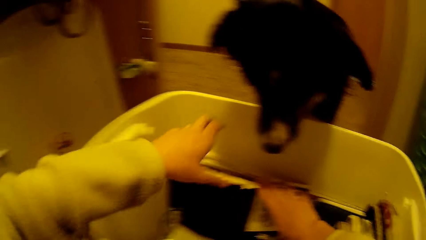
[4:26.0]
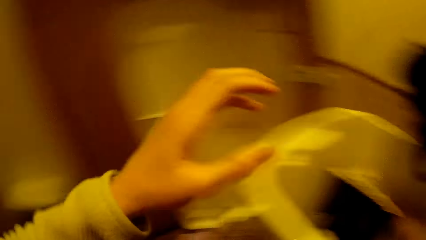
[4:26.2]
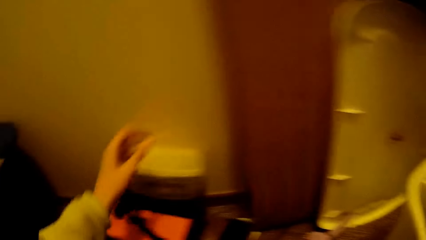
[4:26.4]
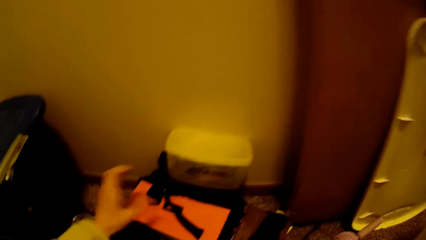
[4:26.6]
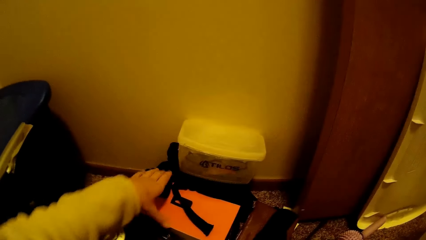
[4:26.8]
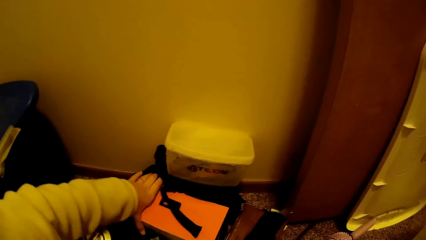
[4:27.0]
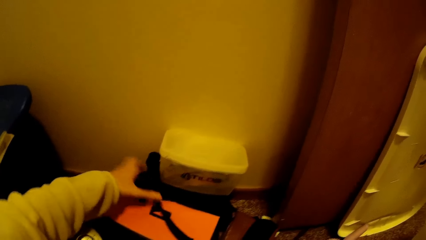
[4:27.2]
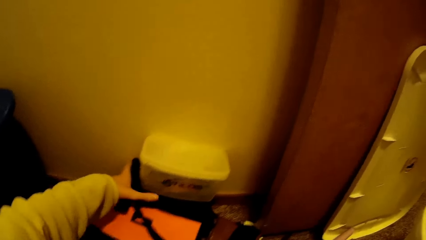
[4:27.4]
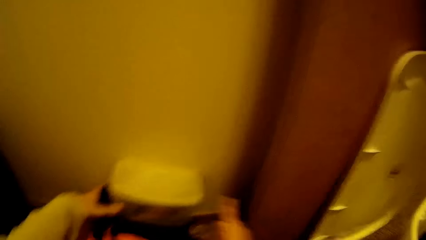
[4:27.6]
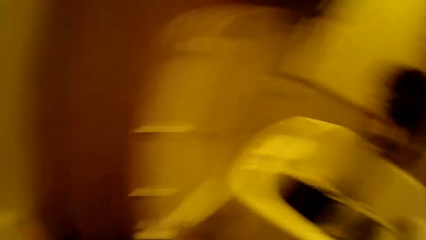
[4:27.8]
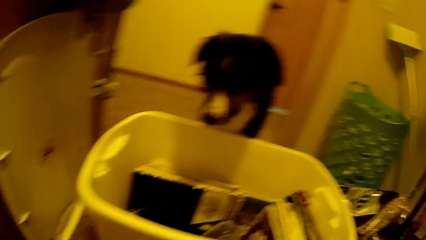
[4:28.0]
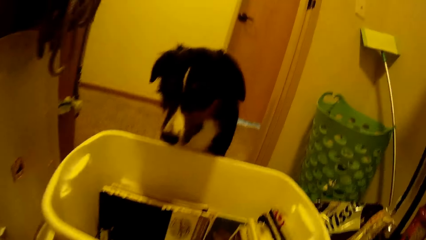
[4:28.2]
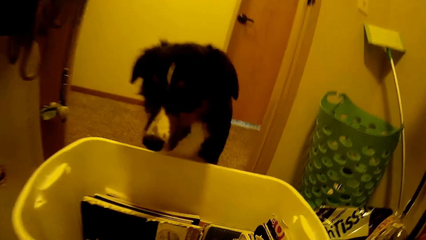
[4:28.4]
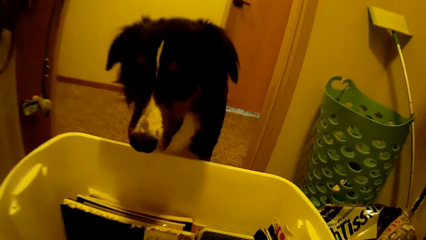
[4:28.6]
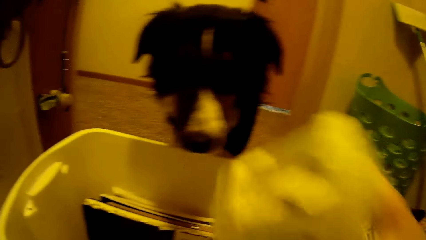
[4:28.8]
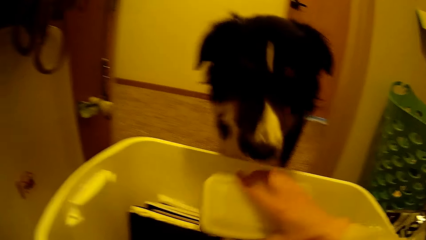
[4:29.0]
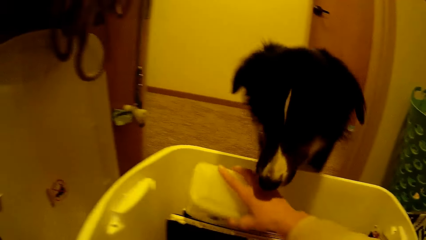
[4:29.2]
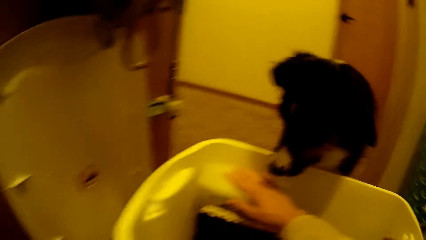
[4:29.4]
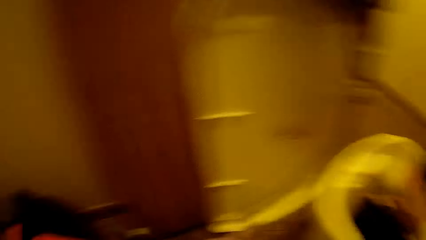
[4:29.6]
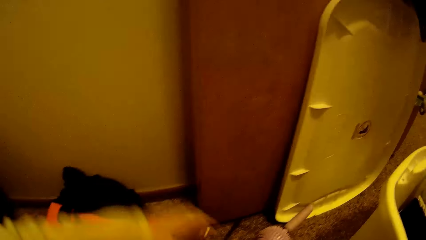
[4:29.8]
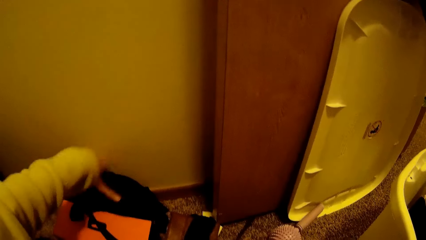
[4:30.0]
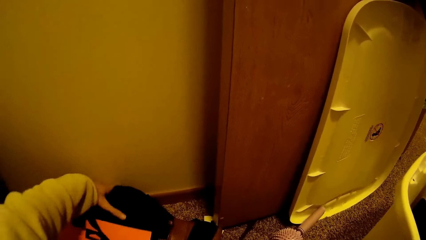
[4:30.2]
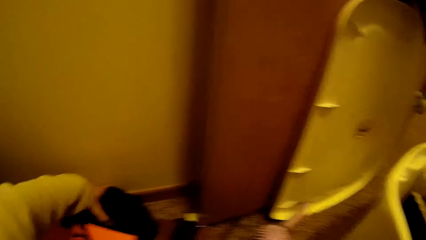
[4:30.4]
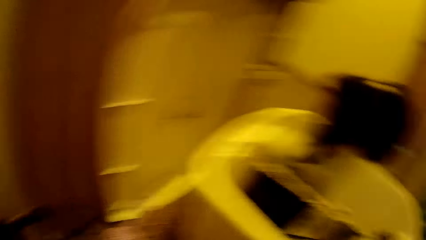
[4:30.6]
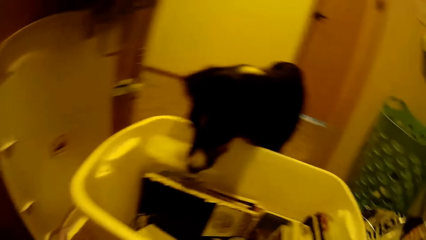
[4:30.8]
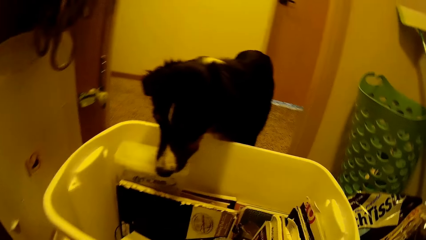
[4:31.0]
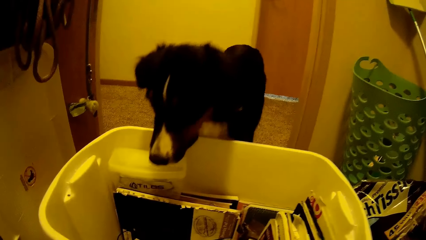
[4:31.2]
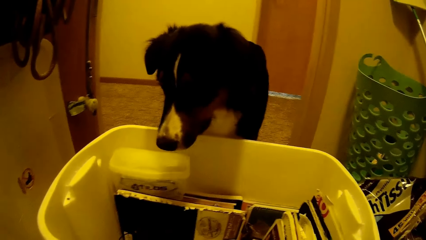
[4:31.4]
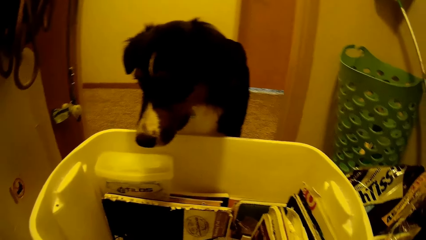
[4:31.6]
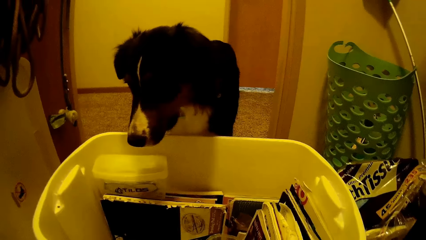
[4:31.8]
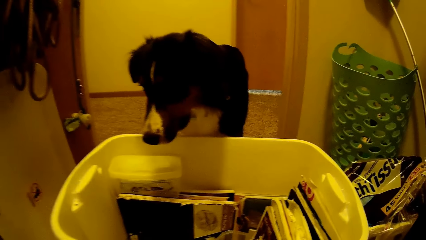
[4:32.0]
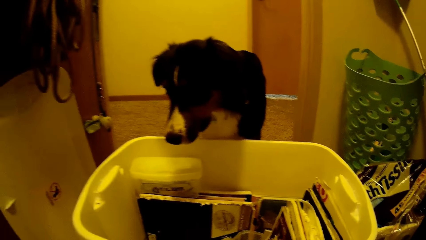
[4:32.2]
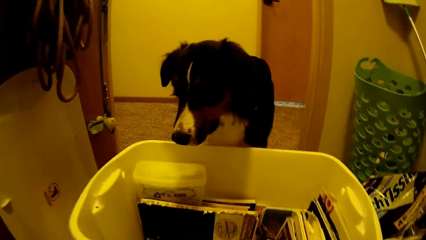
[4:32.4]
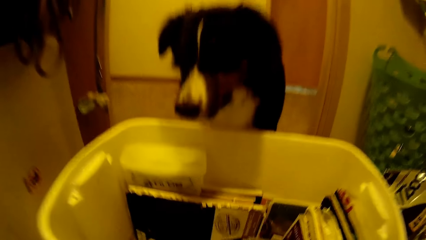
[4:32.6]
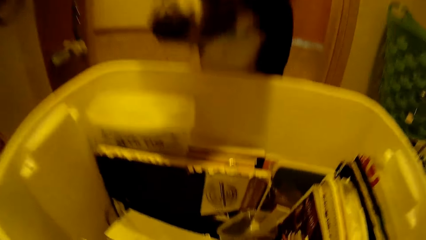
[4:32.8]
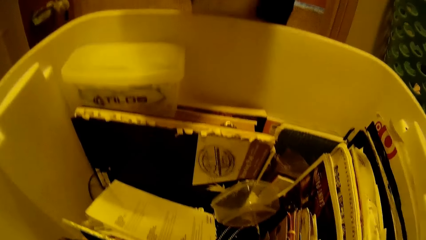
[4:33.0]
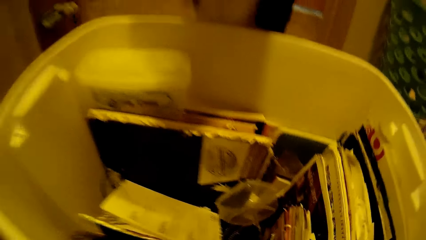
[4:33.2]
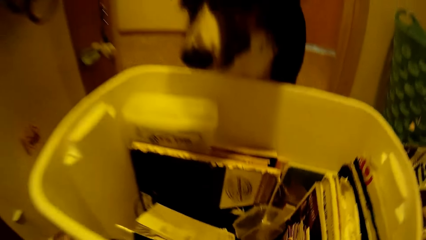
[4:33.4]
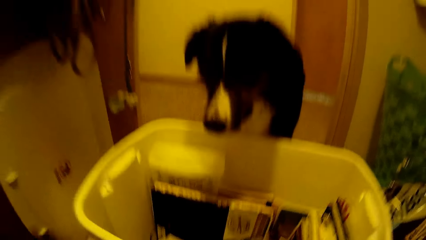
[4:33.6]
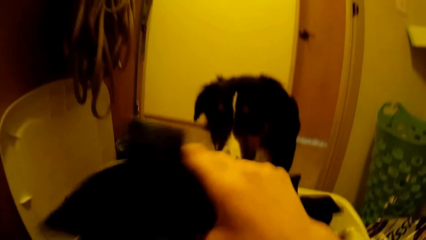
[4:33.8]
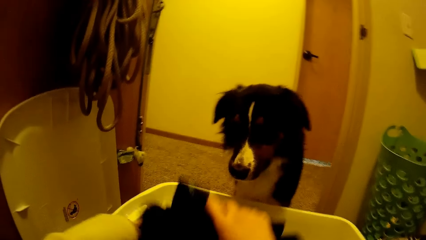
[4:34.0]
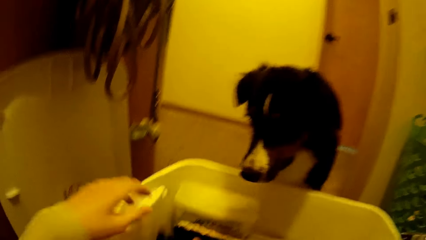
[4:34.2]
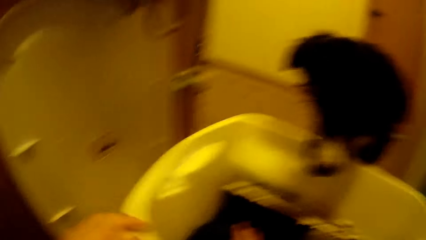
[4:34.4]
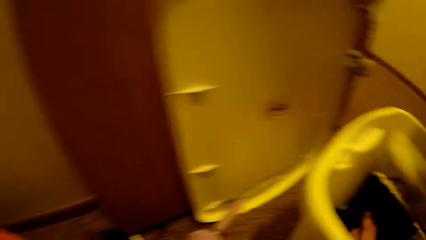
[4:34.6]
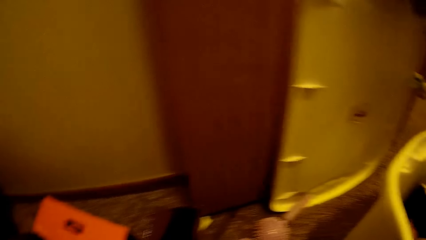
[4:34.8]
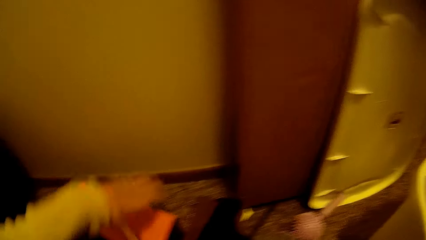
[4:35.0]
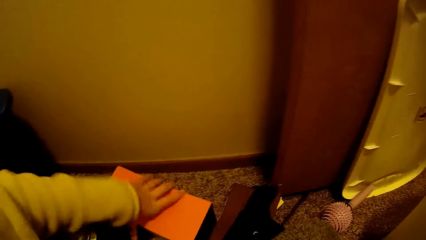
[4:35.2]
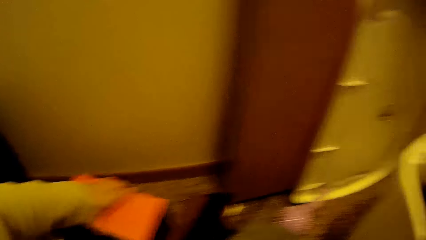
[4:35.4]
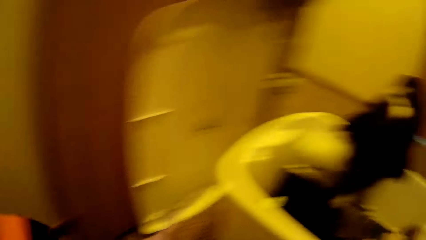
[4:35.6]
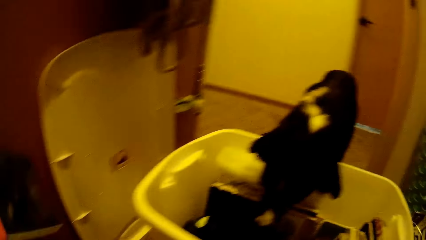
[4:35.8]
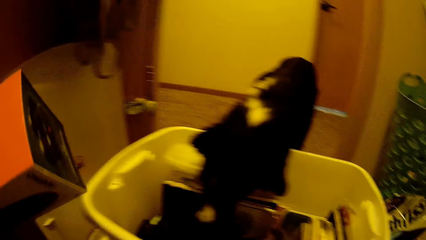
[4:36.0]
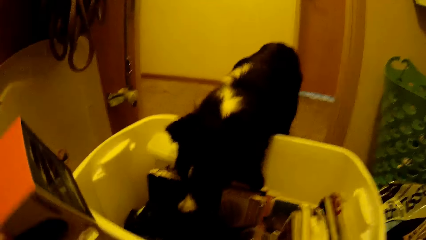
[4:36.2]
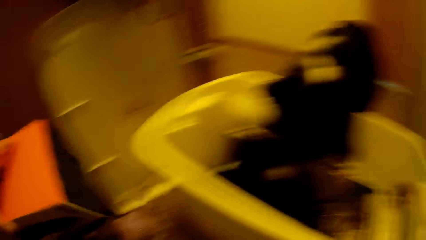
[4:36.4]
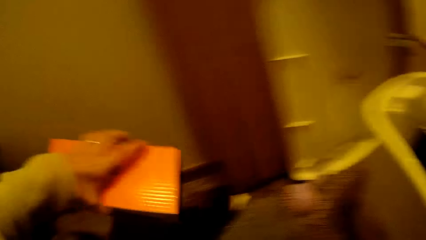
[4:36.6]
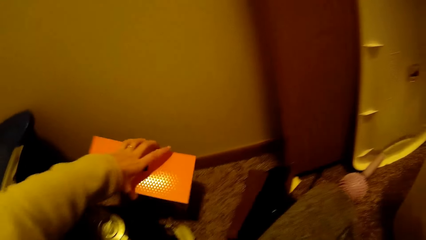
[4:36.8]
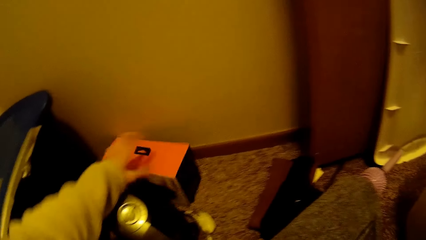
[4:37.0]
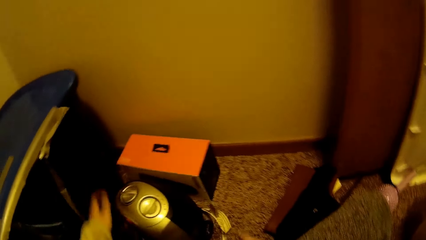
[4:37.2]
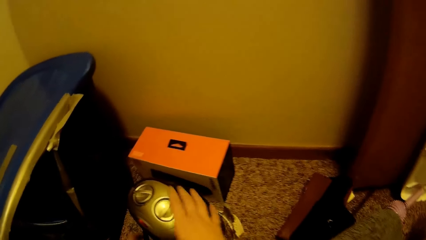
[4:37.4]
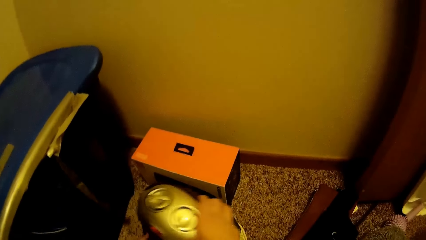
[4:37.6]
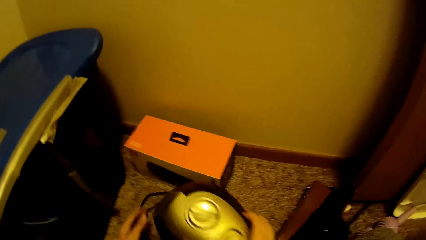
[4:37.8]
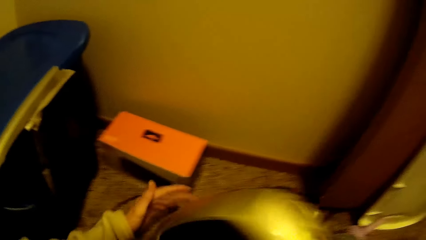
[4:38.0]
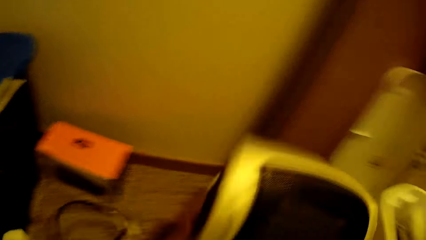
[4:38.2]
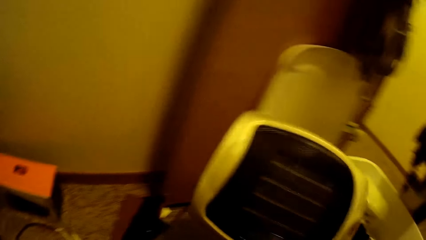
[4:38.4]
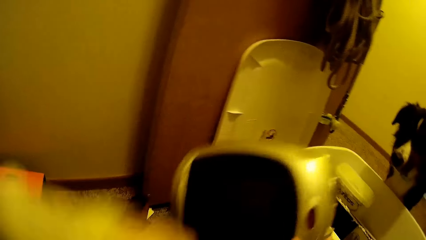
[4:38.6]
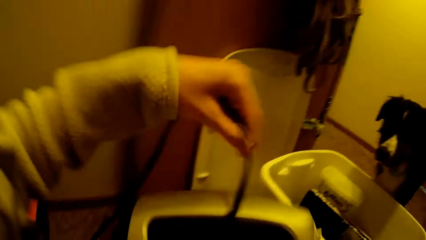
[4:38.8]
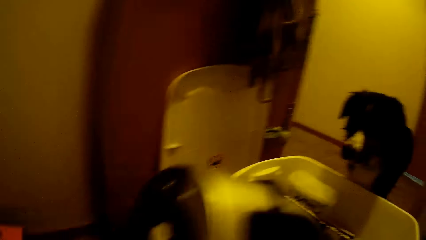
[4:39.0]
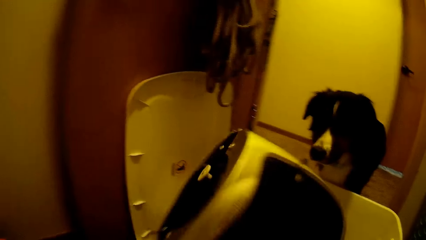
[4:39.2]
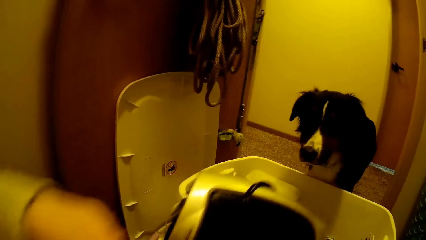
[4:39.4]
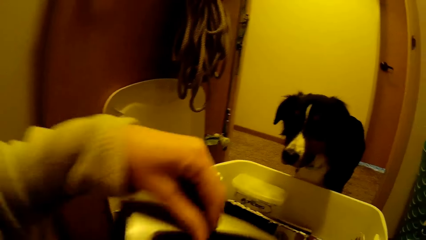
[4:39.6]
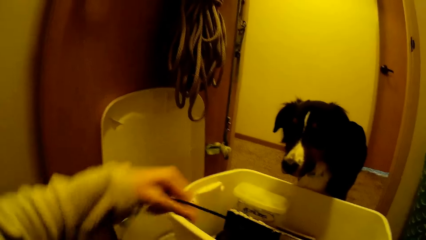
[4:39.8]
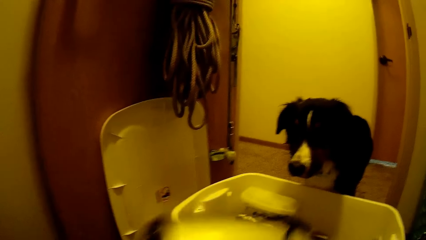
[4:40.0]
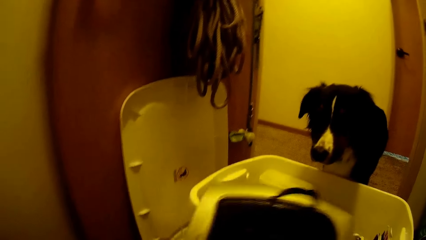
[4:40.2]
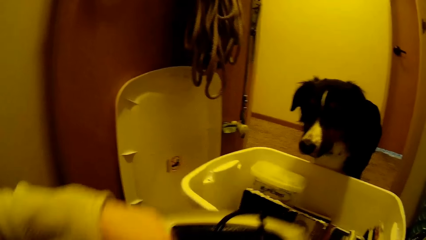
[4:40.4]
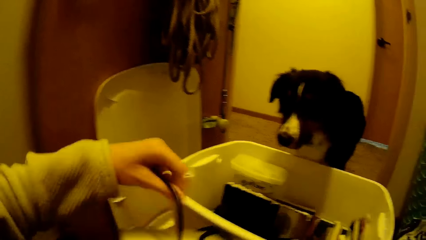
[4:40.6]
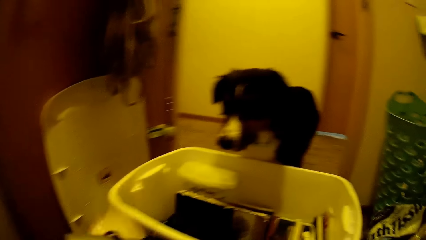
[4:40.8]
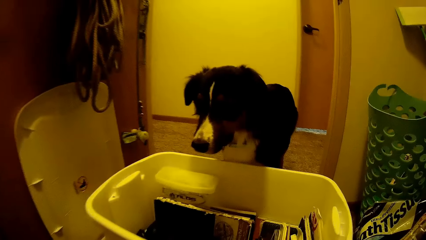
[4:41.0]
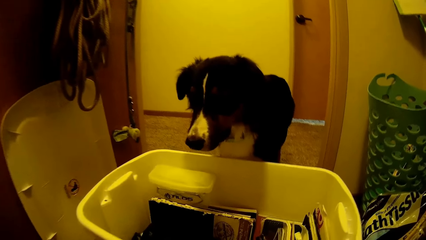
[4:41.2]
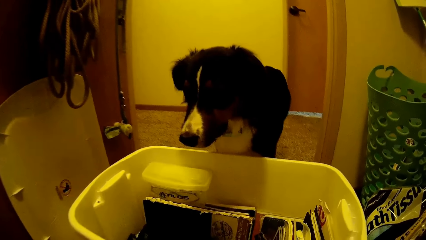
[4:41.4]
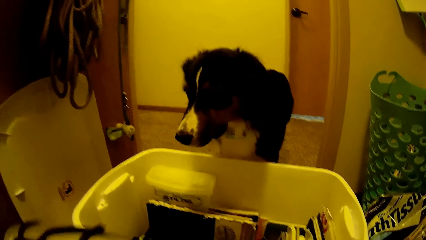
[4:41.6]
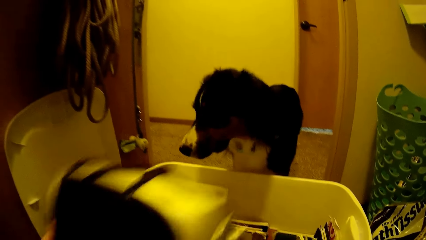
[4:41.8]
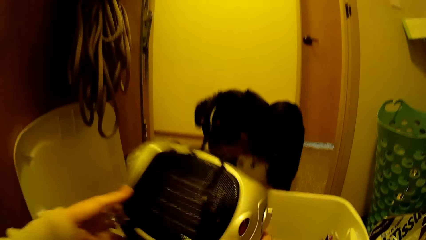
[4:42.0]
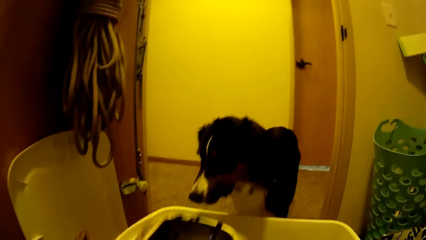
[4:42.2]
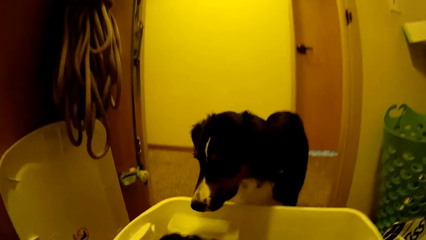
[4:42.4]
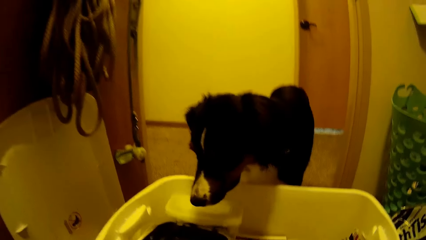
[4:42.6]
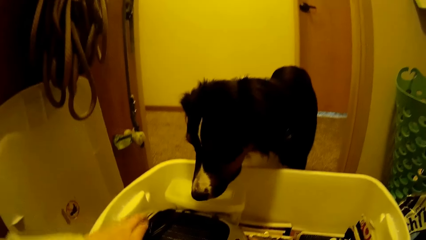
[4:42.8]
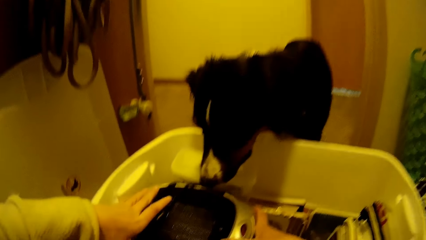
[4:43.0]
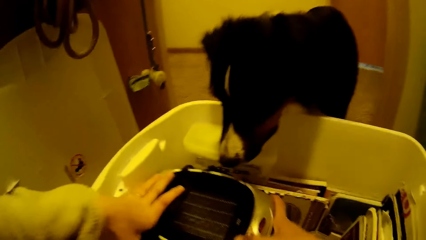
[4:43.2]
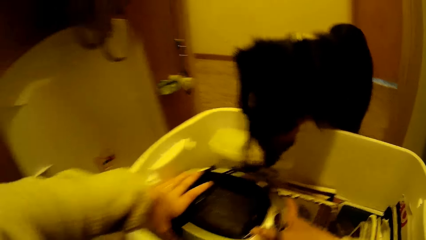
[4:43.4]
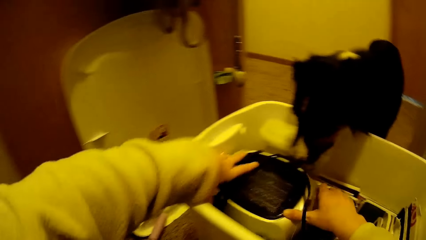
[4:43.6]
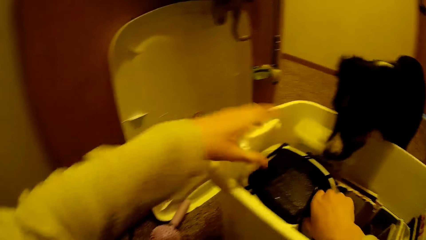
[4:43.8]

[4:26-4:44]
The camera wearer picks a tin on the floor. She moves another container from the floor into the container with her hands. She places the tin in the bucket. She picks a black cloth on the floor. She places the black cloth in the bucket. She picks a box on the floor. She drops the box on the floor. She moves a radio from the floor into the container with her hands. She picks a room heater. She rolls a cable on the room heater. She drops the room heater in the bucket.
